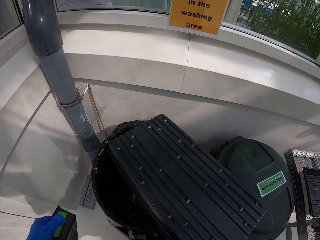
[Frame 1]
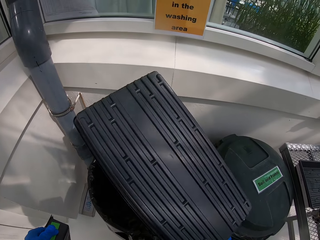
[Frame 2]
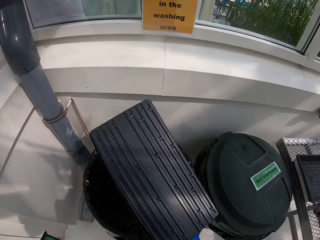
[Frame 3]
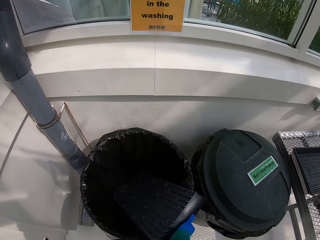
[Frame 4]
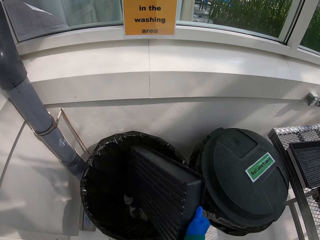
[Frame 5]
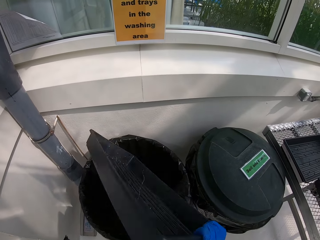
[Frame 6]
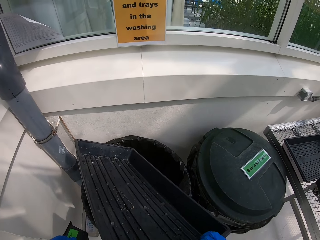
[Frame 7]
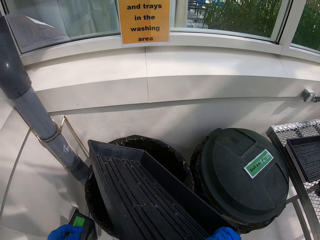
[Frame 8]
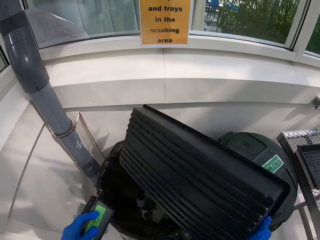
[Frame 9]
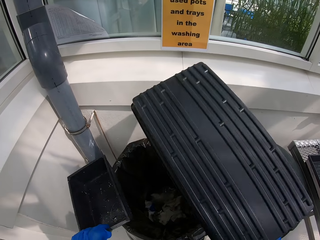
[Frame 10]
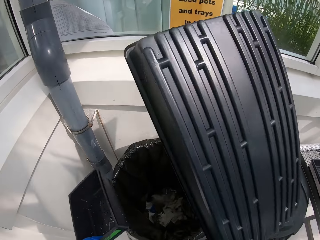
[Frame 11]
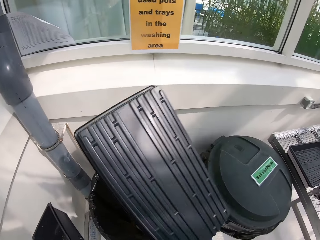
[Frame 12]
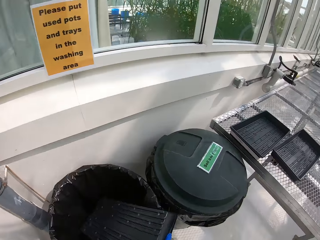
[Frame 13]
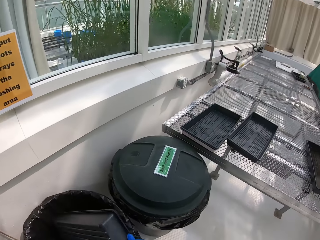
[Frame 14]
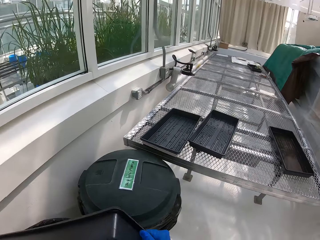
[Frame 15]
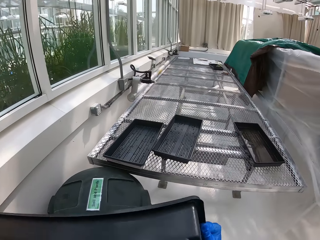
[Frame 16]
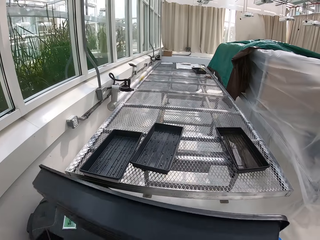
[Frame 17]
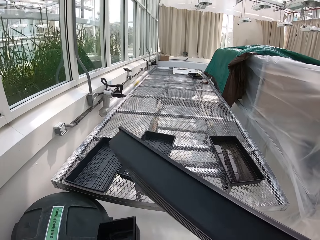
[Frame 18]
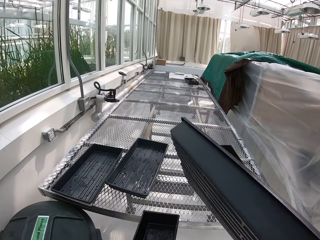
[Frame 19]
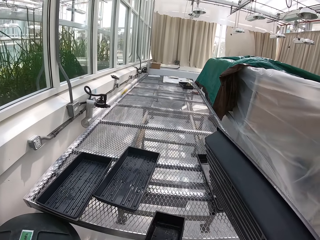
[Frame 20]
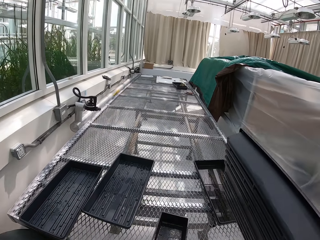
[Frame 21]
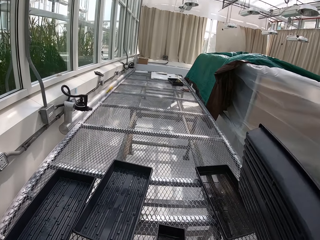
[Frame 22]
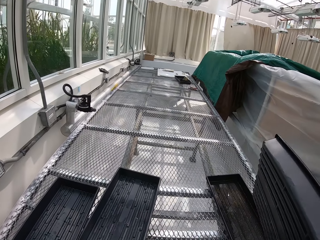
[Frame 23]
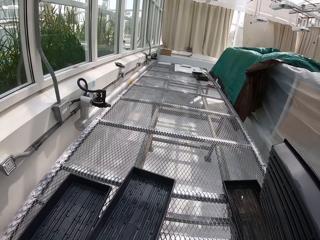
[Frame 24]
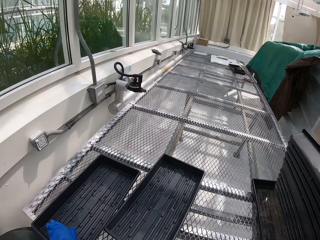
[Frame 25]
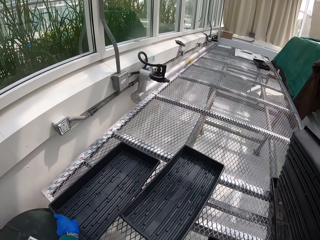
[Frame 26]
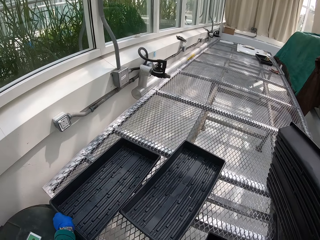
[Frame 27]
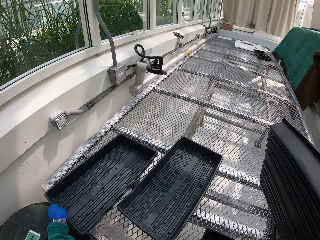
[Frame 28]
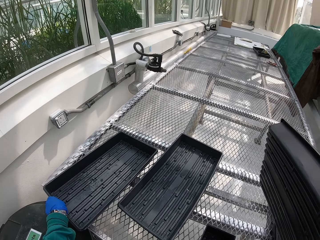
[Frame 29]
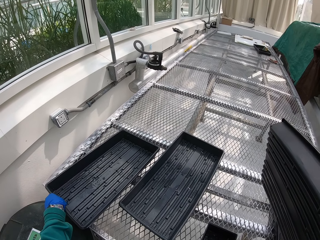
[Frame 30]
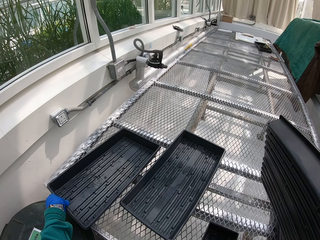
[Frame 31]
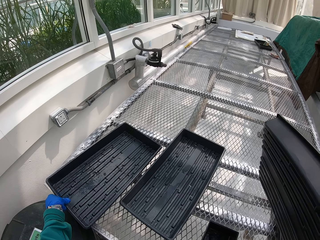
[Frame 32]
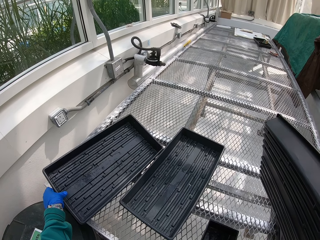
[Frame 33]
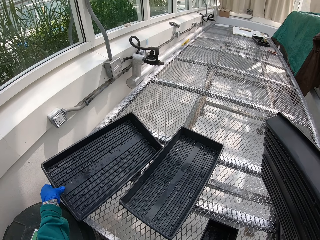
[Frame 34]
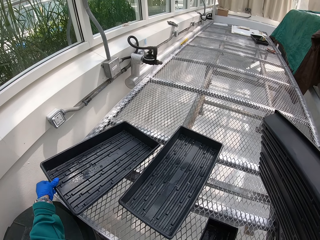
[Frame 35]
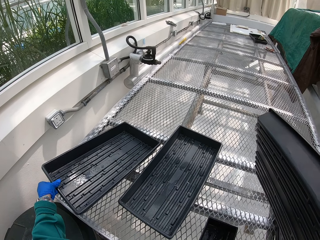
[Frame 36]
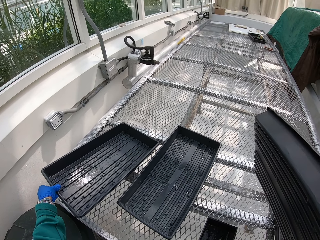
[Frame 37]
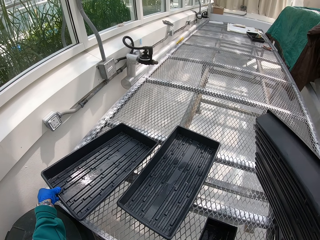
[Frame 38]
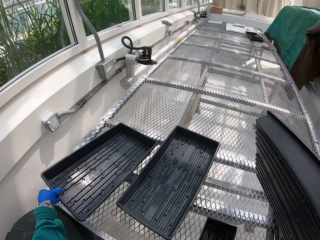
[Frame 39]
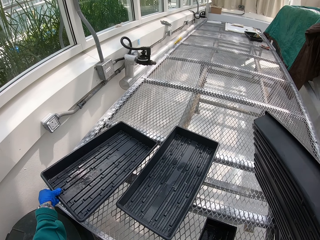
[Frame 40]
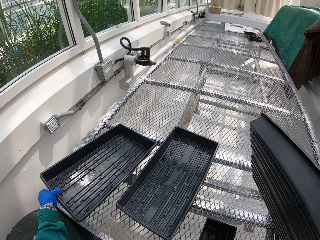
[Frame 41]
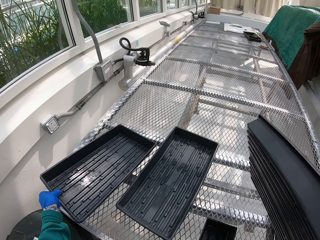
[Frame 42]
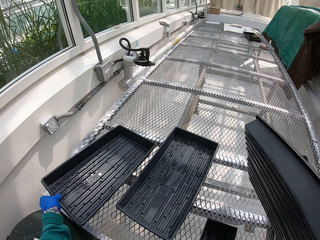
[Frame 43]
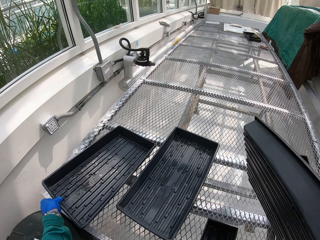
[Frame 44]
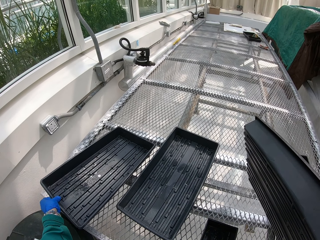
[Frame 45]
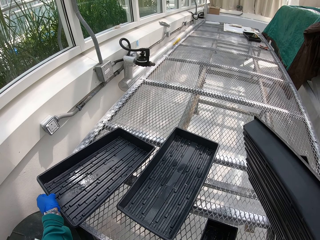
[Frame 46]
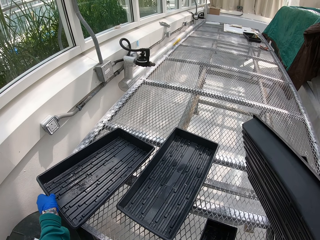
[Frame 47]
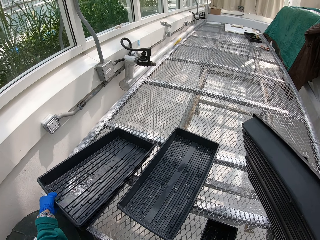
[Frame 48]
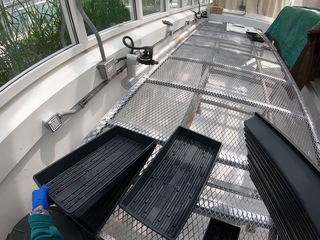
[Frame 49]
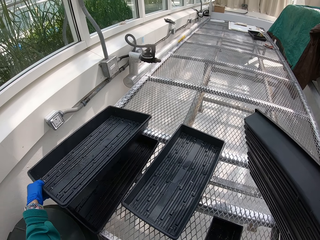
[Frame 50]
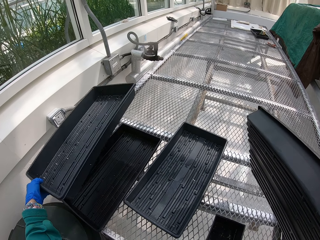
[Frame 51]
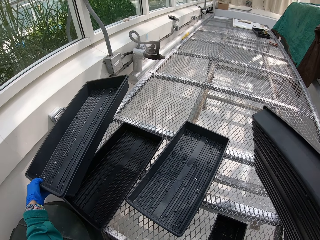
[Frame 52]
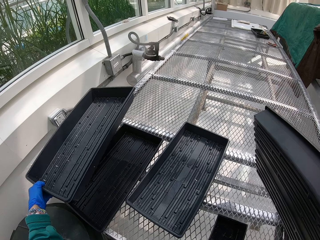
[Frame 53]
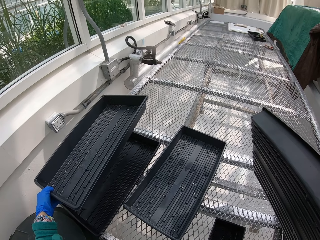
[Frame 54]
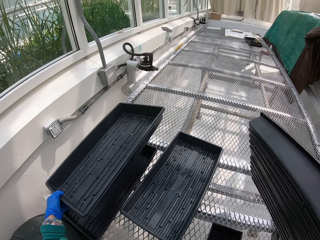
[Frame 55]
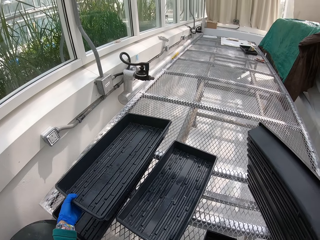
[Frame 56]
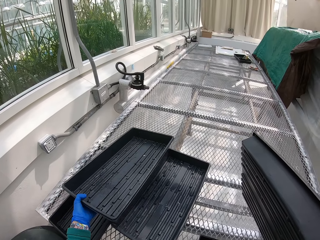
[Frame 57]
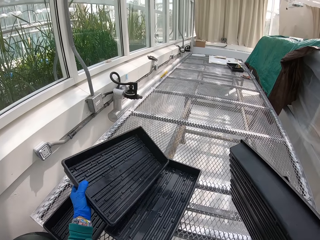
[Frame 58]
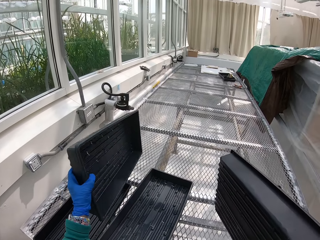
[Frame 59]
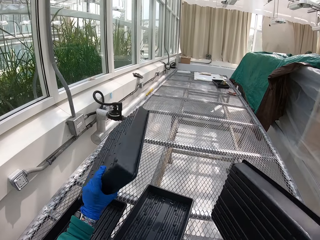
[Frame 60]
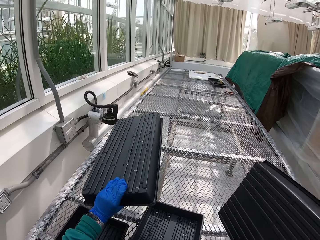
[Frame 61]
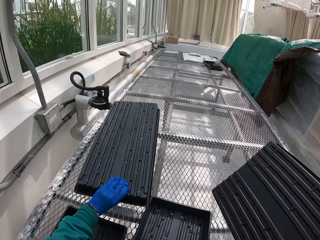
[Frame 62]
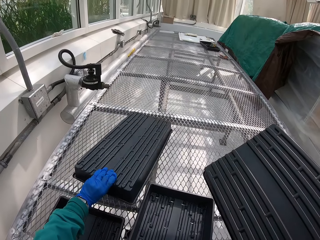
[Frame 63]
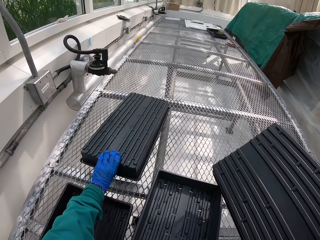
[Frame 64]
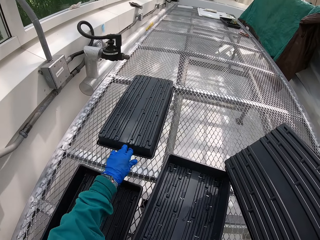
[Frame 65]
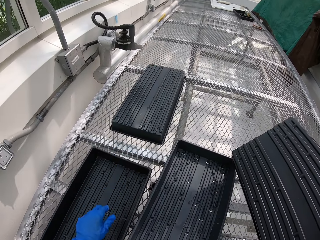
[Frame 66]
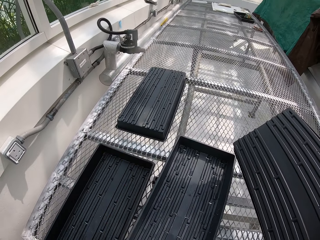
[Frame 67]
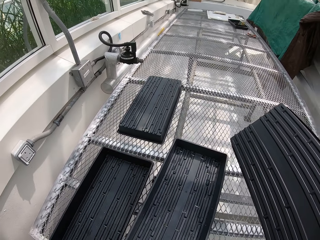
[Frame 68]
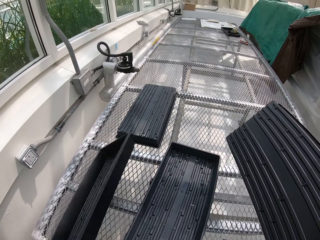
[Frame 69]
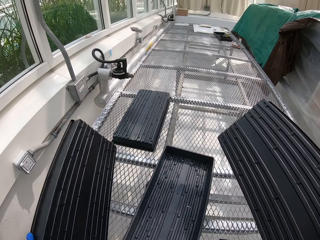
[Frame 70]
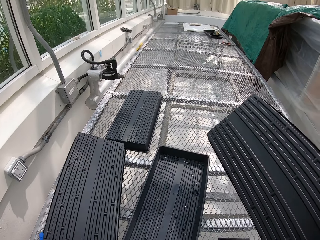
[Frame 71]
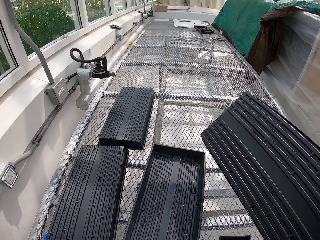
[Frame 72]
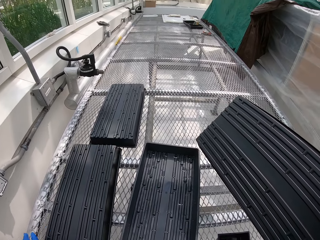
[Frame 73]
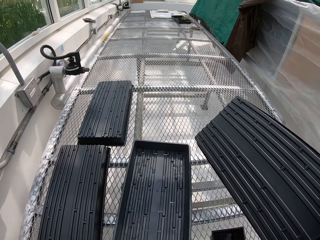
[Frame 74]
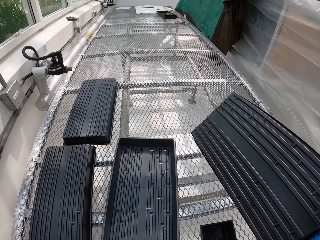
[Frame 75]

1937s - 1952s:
The camera wearer puts the tray on the stand. They separate the tray on the stand. They arrange trays. They flip the tray on the stand.

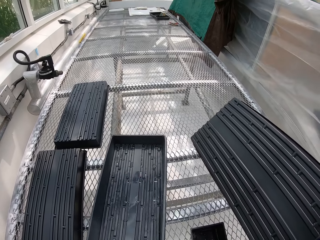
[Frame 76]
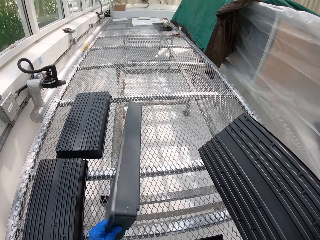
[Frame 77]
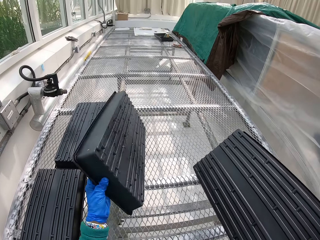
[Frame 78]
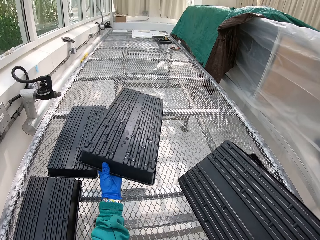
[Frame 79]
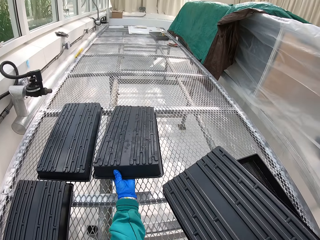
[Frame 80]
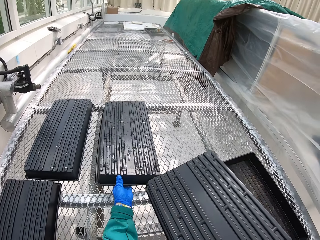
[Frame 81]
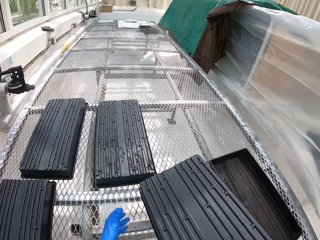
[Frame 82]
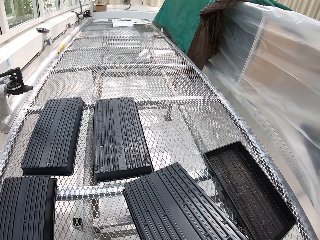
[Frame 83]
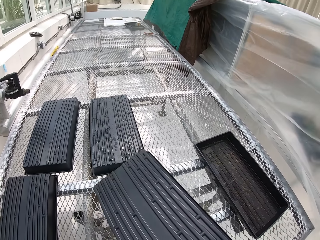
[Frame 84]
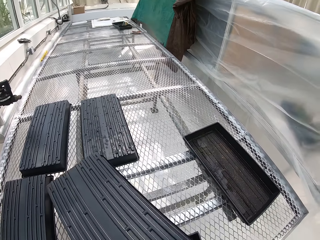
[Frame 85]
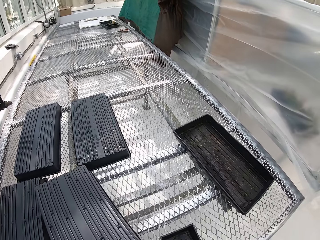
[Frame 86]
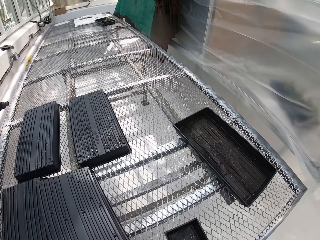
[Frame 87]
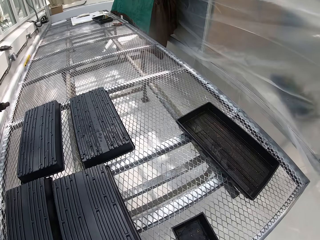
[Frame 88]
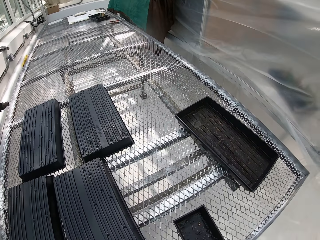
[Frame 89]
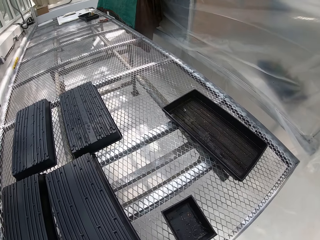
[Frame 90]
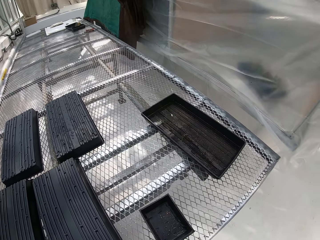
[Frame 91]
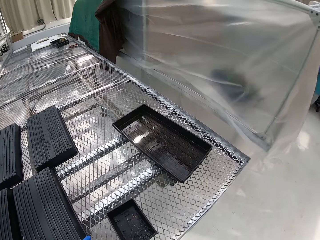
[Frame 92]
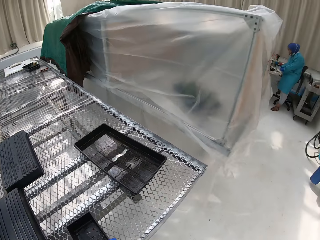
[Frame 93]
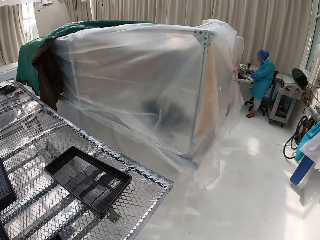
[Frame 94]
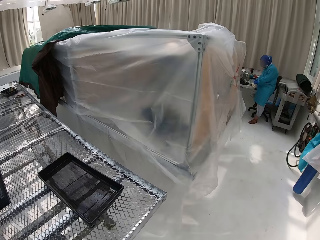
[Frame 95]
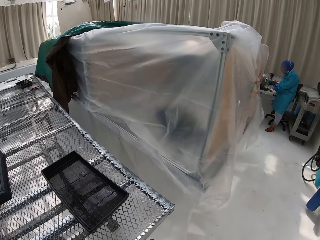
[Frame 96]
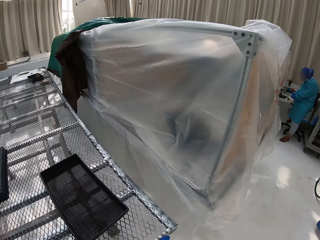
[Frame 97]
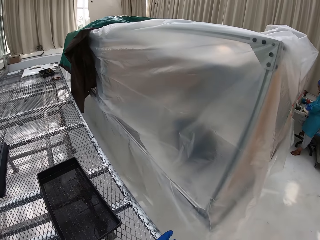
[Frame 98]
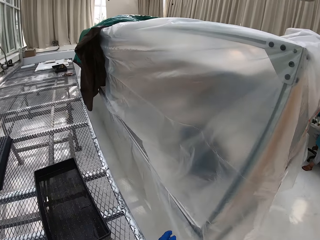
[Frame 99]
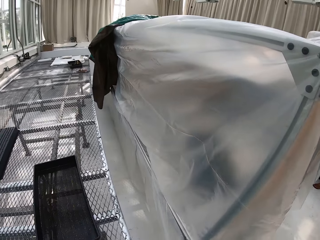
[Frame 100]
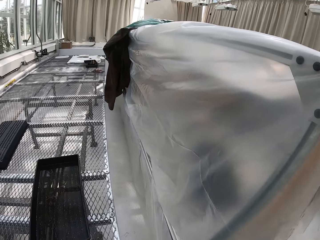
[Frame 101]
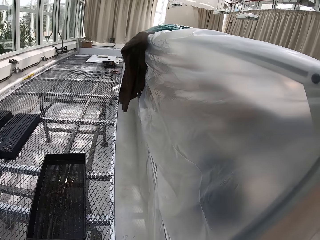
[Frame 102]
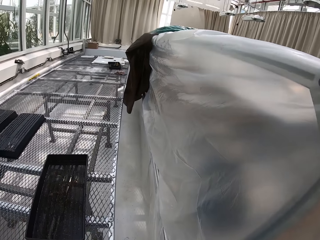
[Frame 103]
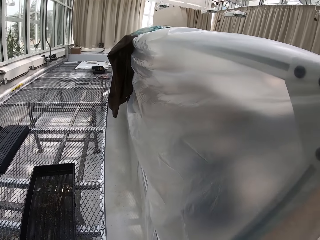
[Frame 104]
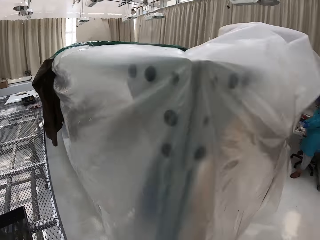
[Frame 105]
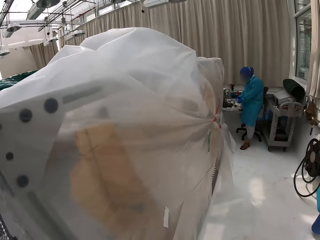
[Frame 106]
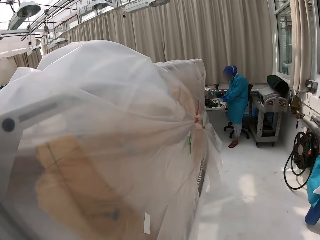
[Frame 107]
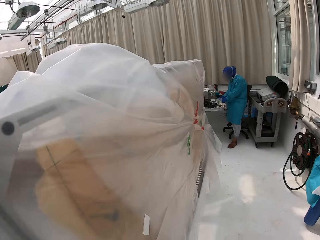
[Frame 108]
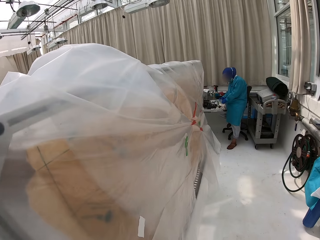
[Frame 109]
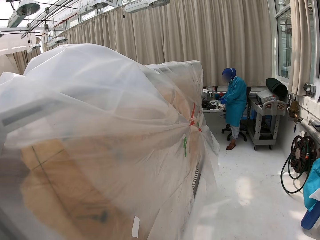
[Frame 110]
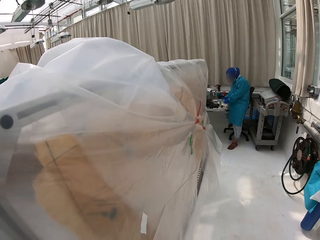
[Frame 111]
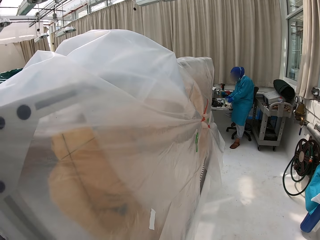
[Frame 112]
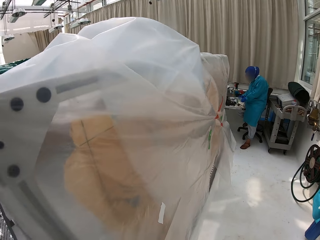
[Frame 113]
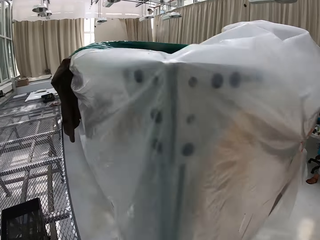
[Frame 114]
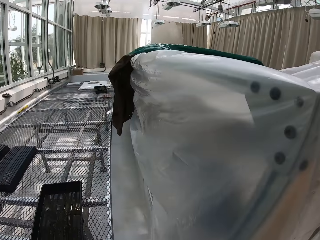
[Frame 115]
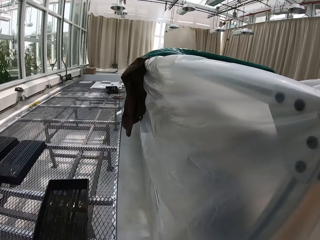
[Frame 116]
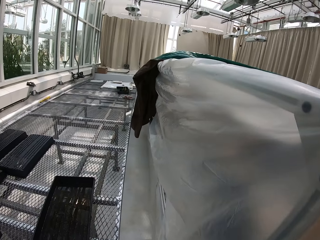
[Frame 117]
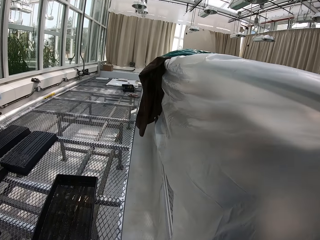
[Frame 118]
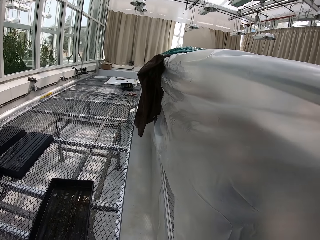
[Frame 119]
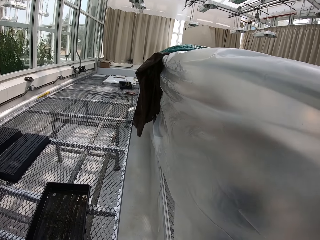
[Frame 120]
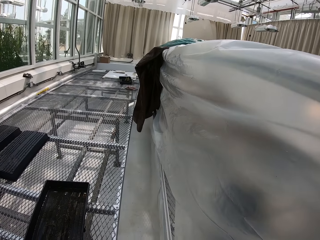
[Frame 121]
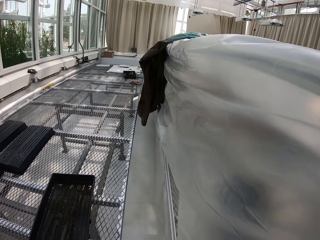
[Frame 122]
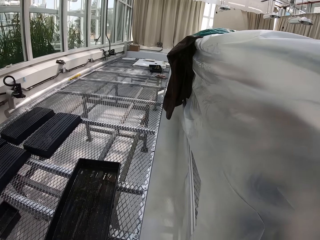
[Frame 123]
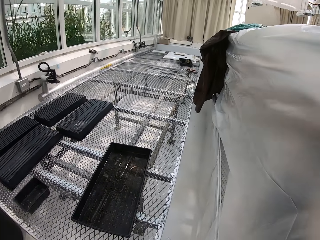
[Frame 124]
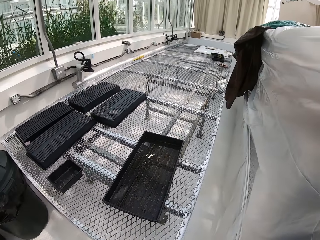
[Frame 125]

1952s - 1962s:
The camera wearer looks around. They walk around.
